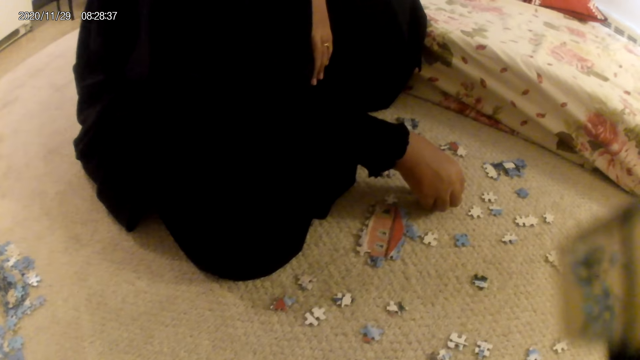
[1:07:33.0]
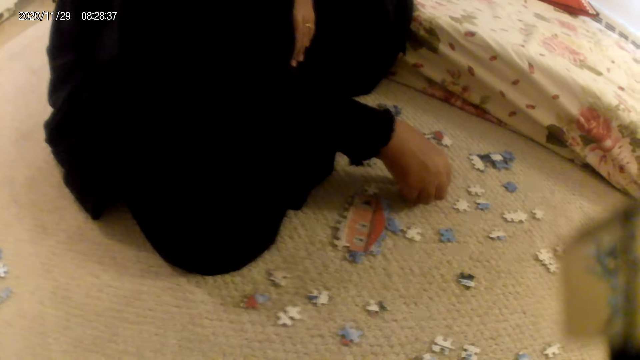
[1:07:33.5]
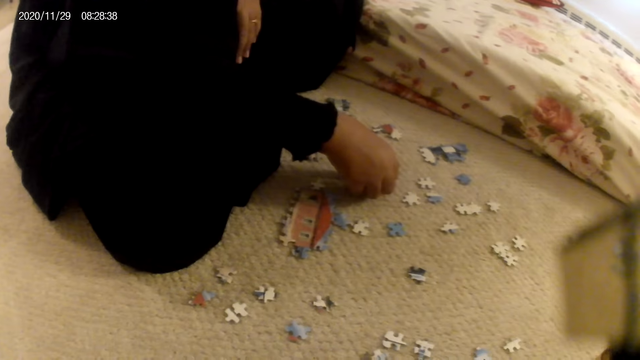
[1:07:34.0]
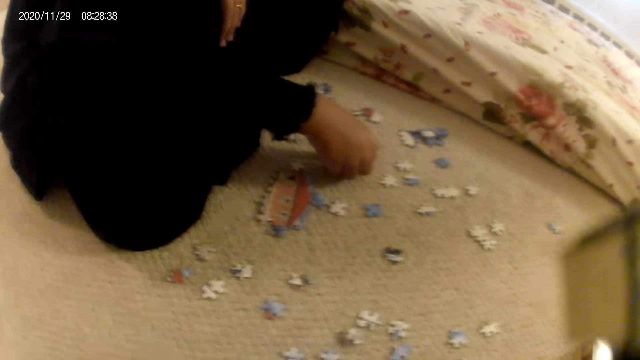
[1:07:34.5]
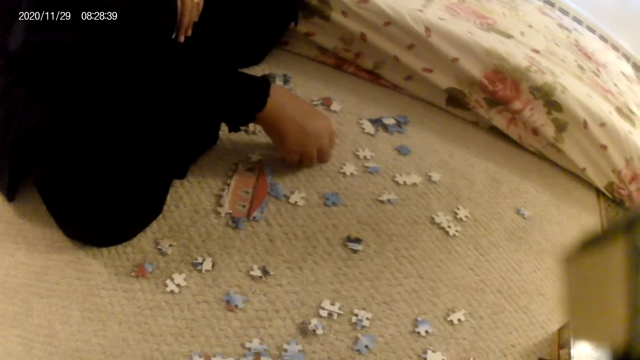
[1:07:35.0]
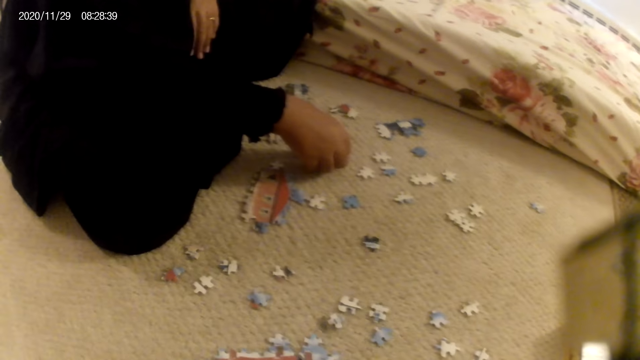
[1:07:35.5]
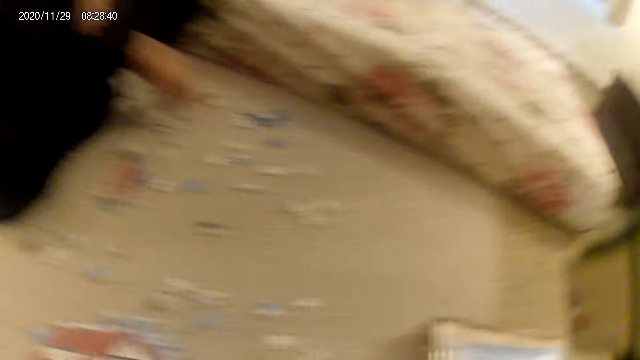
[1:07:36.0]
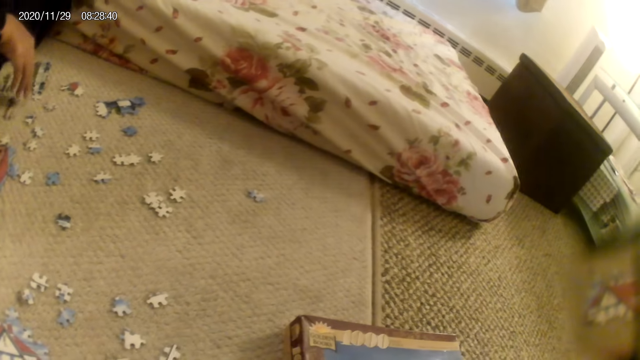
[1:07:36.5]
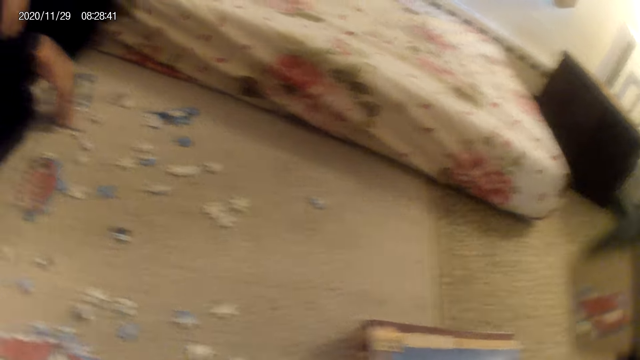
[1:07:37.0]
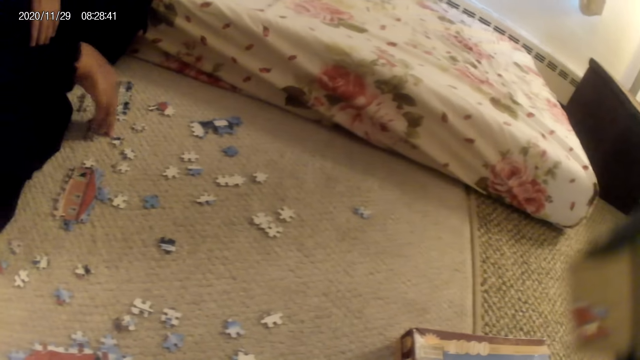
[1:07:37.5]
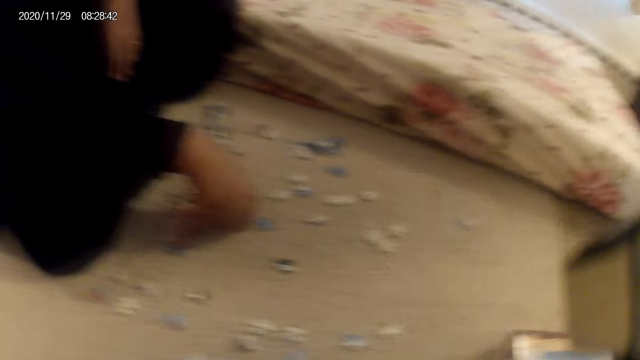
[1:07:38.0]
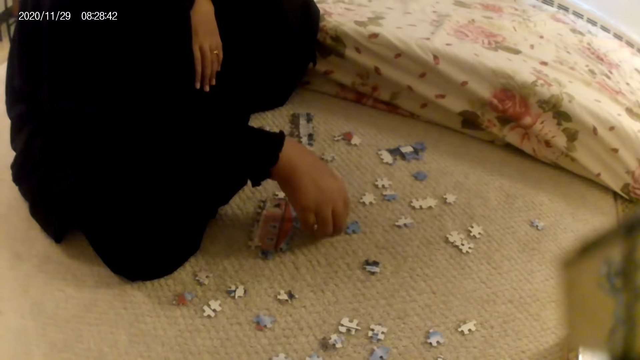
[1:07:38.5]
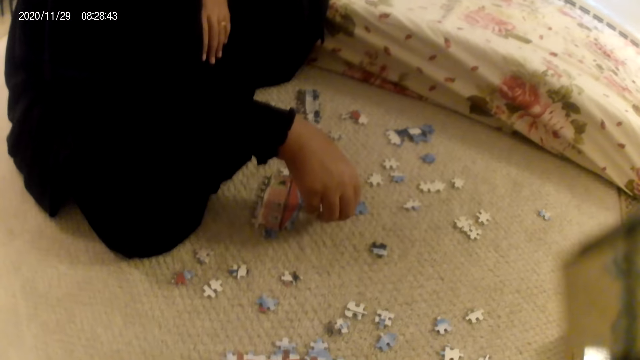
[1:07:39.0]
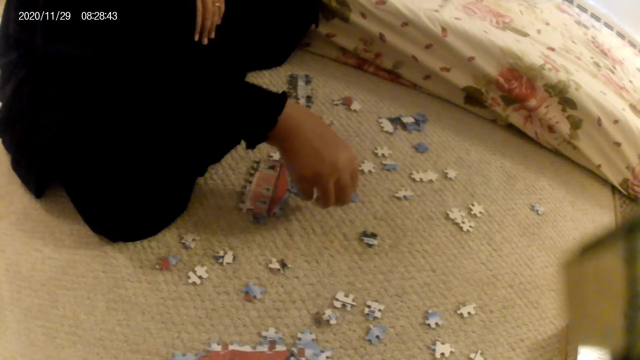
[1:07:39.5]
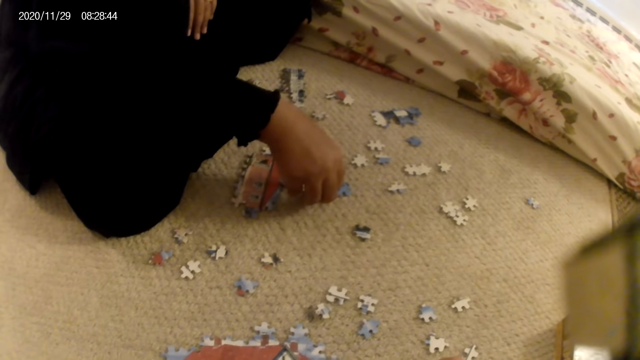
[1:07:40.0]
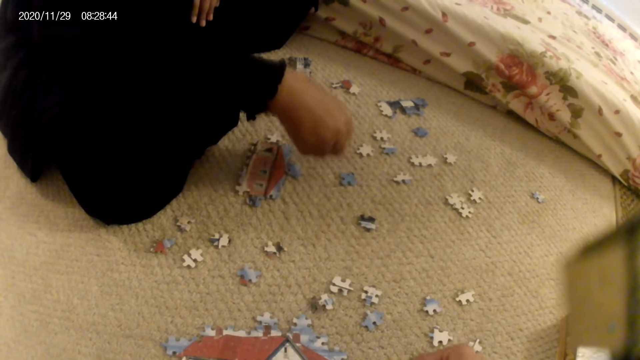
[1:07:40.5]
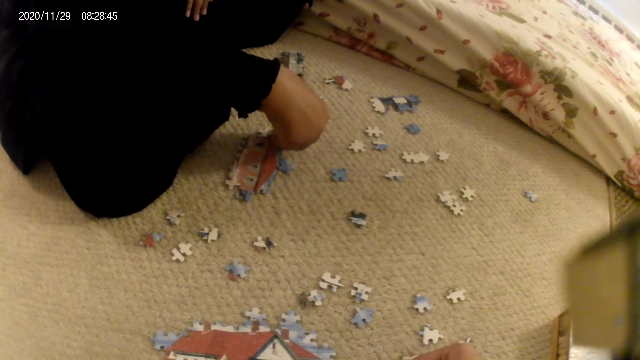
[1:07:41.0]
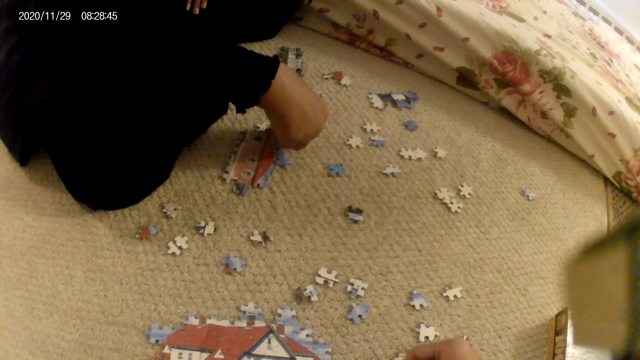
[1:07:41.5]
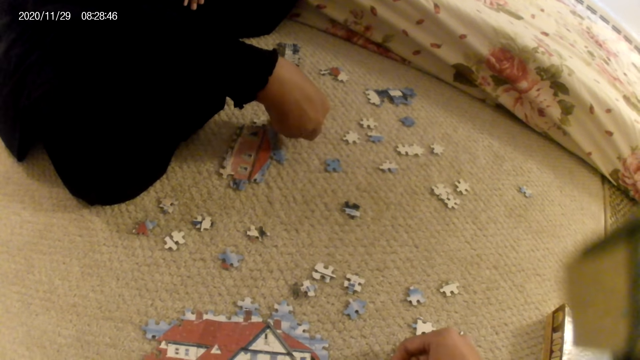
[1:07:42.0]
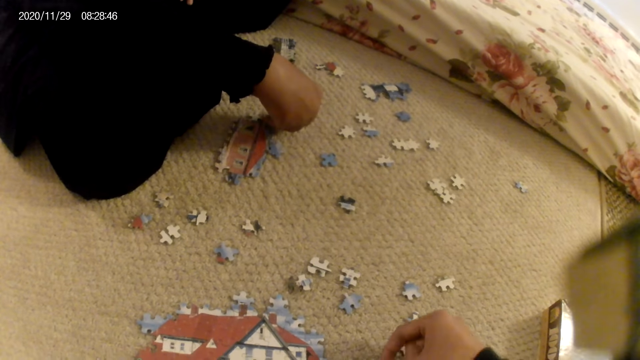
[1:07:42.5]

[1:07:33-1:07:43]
A lady places the puzzle piece on the floor. The lady stares at the puzzle pieces on the floor. The camera wearer stares at the puzzle pieces box. The lady moves the puzzle piece on the floor. The camera wearer stares at the puzzle pieces on the floor. The lady picks up the puzzle piece. The lady fits the puzzle piece in the puzzle structure.

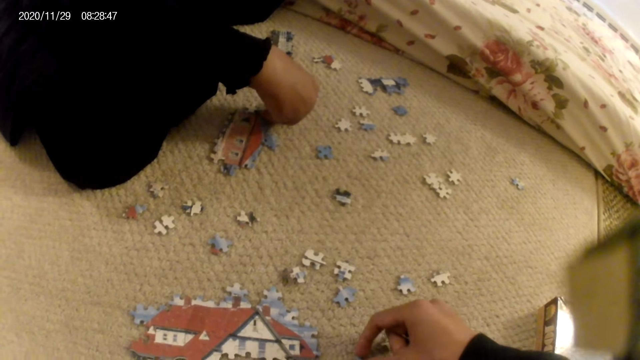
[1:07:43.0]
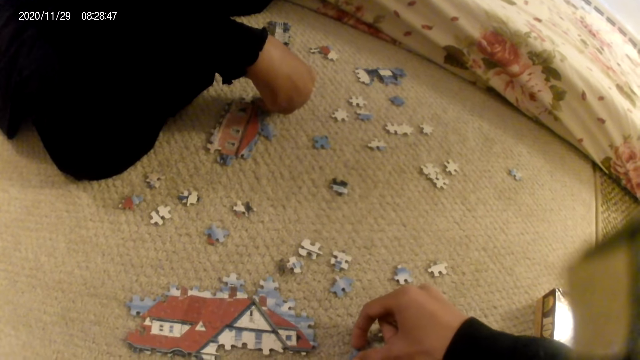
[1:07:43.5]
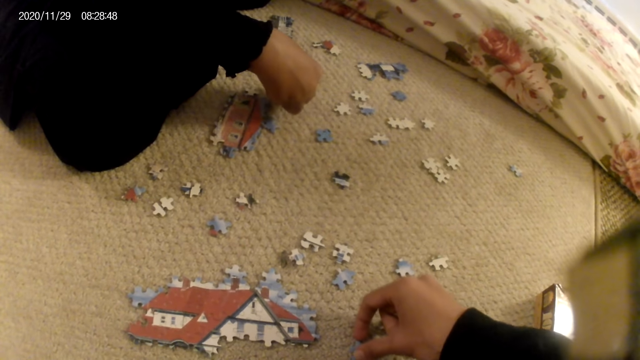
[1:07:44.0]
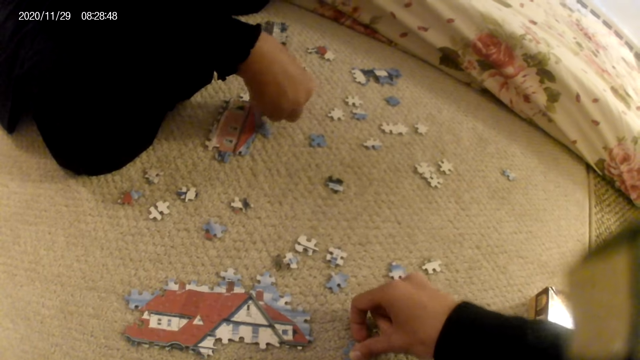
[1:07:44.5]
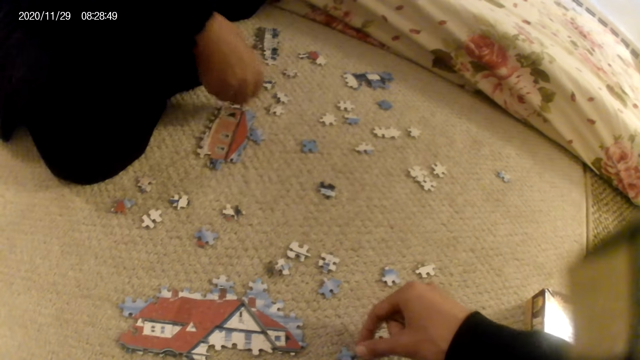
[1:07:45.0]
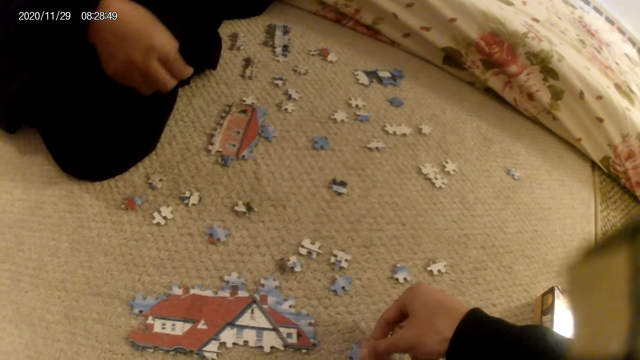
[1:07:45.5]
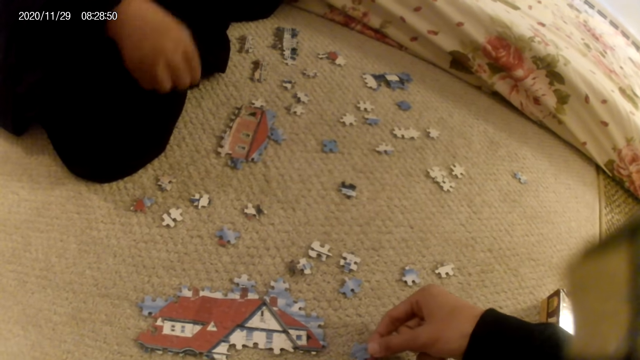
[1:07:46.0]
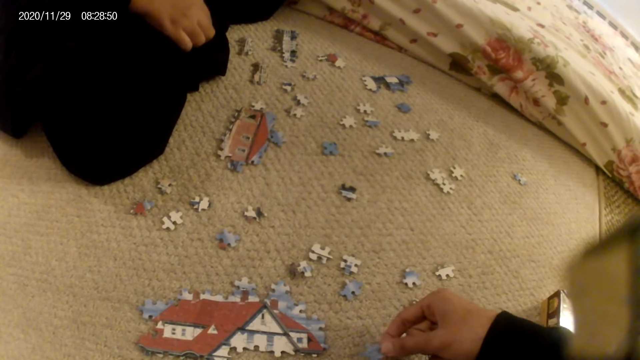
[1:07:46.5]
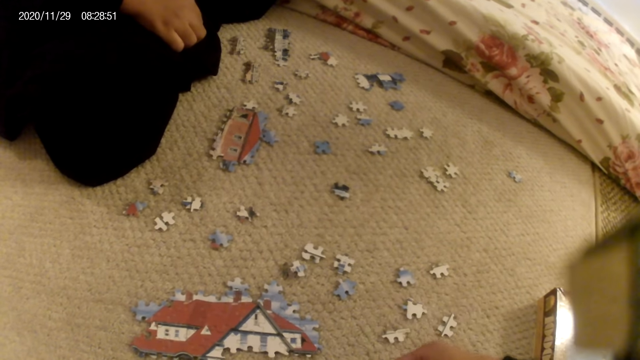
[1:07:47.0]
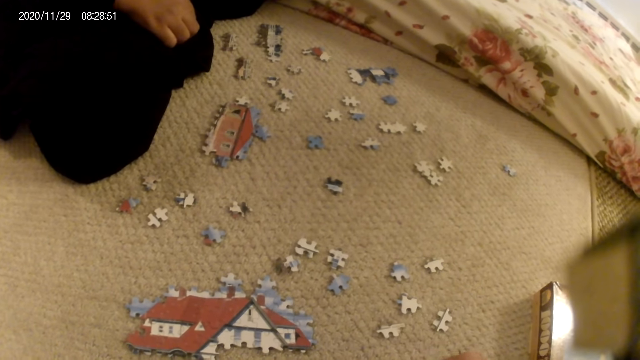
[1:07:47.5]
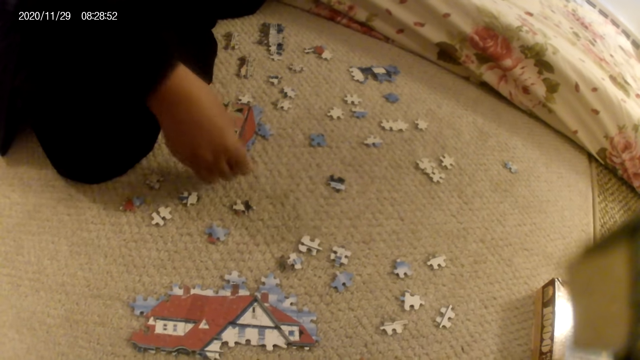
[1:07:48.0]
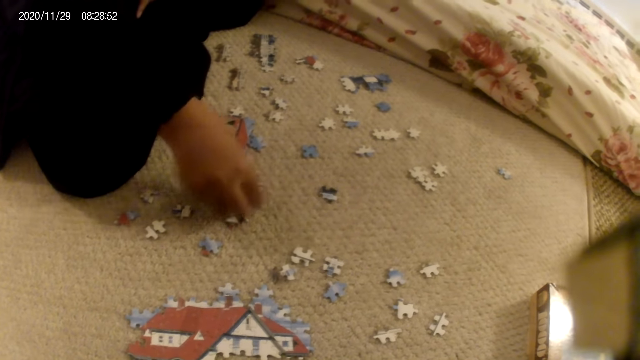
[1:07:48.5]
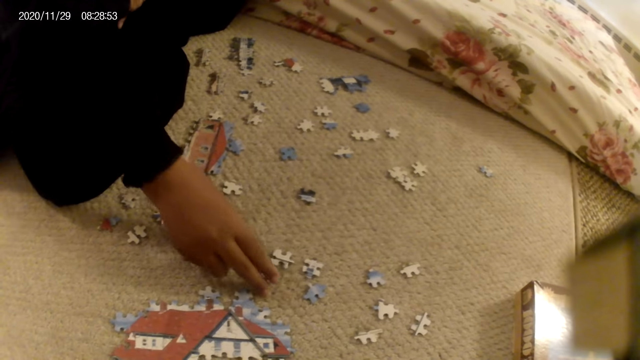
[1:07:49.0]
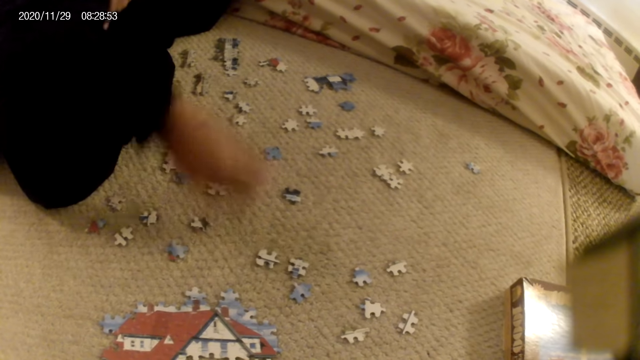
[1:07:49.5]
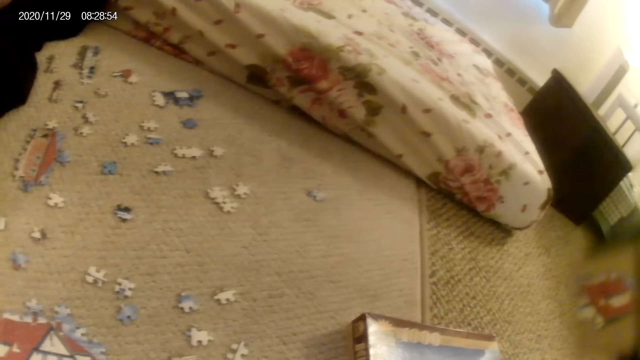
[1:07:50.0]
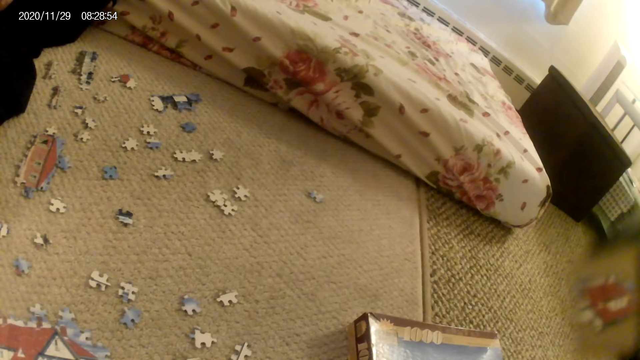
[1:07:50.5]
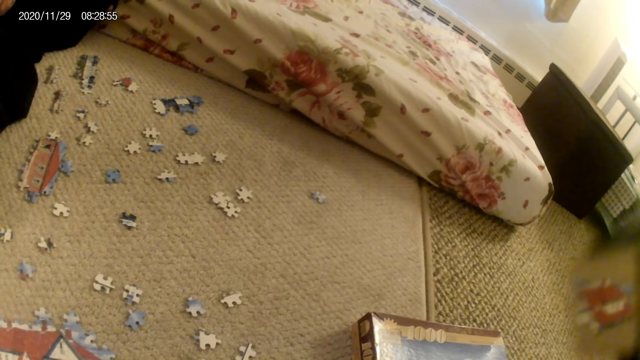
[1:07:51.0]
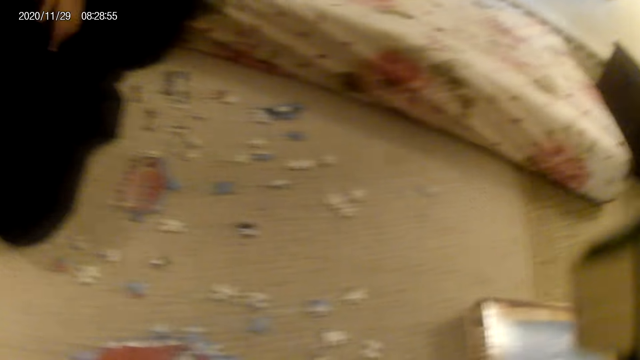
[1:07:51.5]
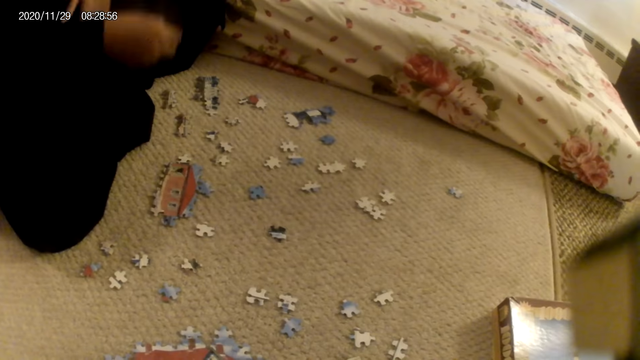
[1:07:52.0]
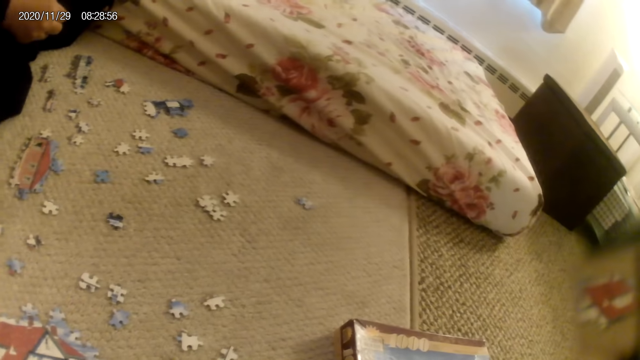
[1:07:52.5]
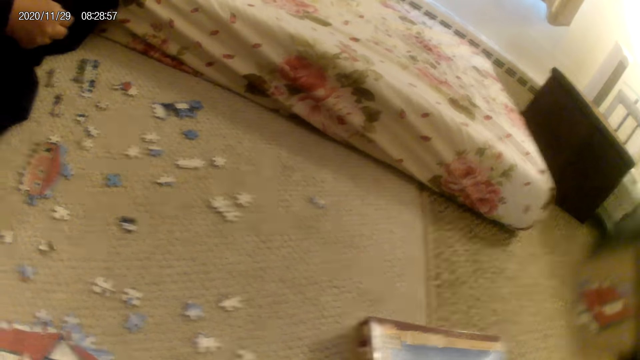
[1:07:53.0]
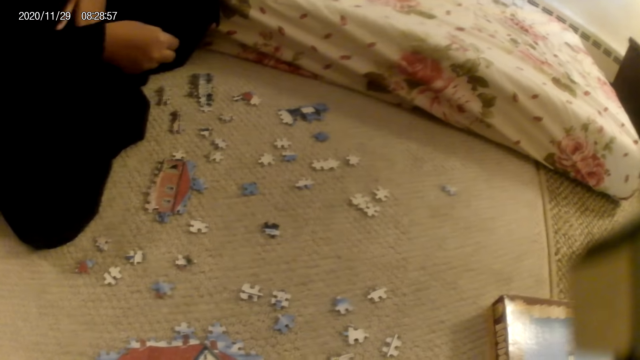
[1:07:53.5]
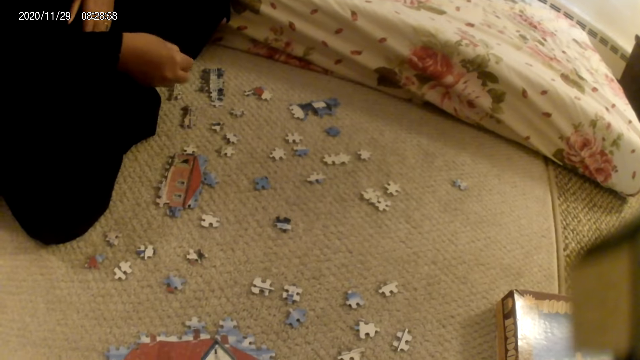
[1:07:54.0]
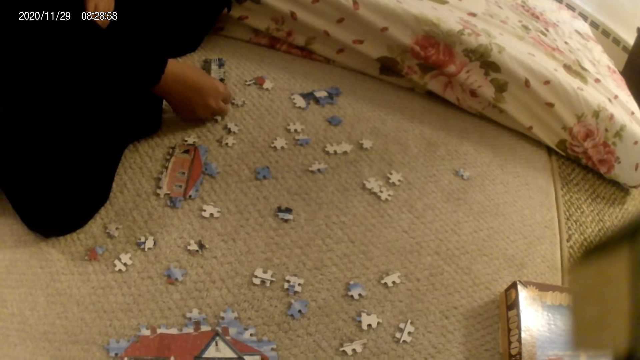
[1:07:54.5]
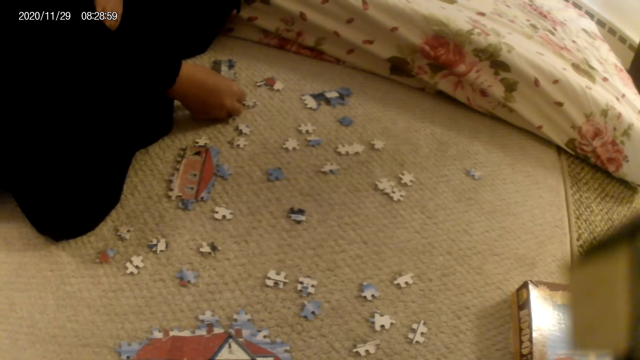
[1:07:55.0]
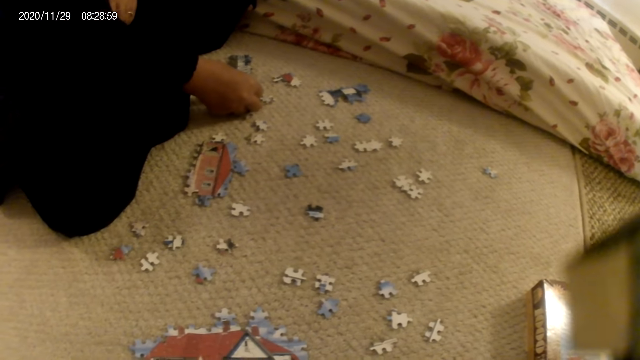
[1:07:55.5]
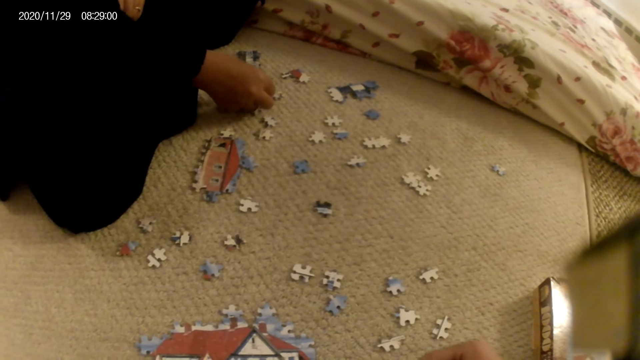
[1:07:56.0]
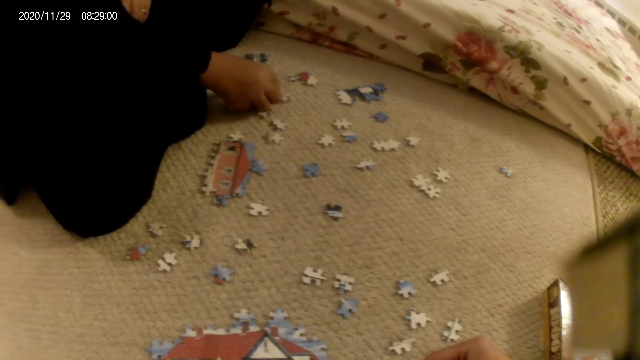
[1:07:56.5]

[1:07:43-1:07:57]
The camera wearer picks up the puzzle piece. A lady lifts the puzzle piece. Another lady looks around. The camera wearer looks around. The other lady picks up the puzzle piece. The other lady fits the puzzle piece in another puzzle piece.
